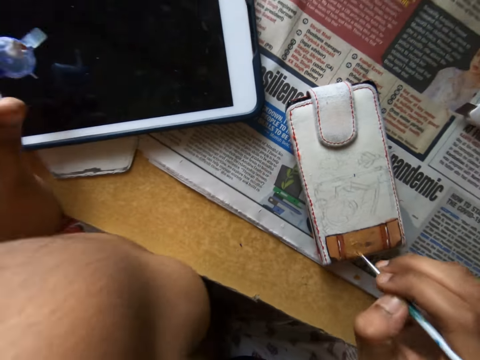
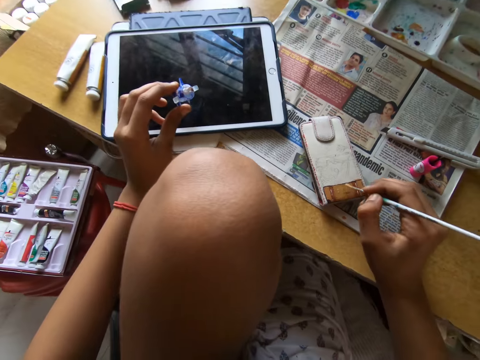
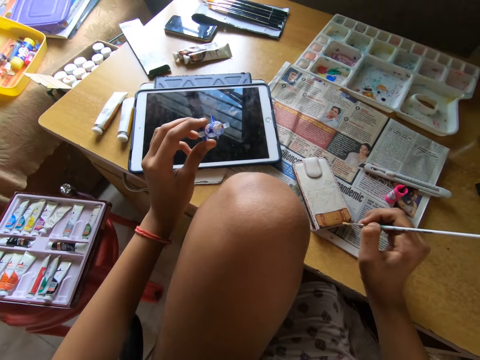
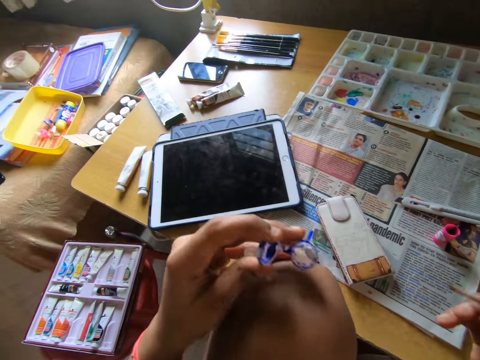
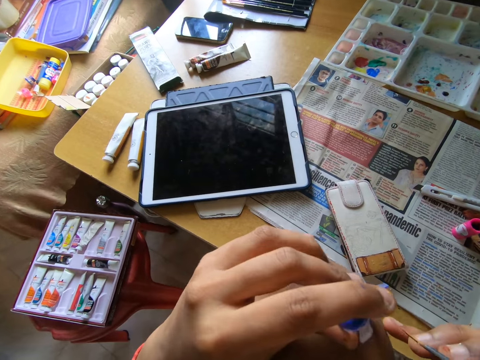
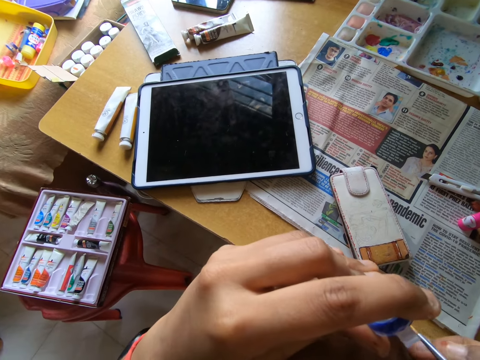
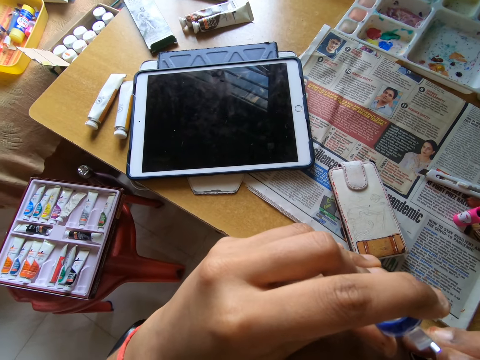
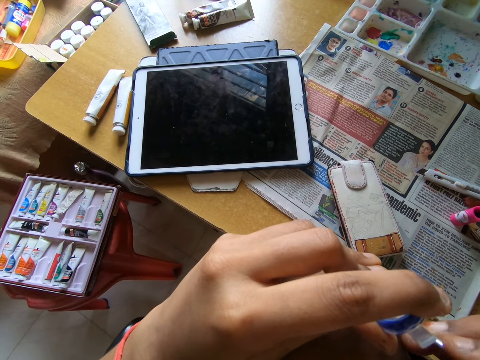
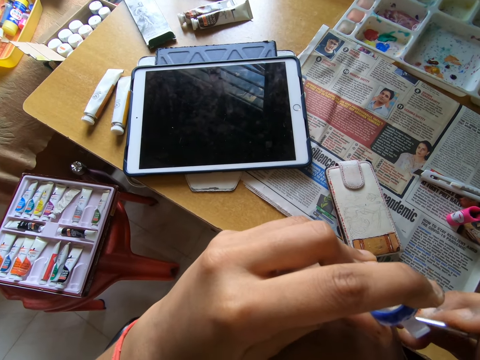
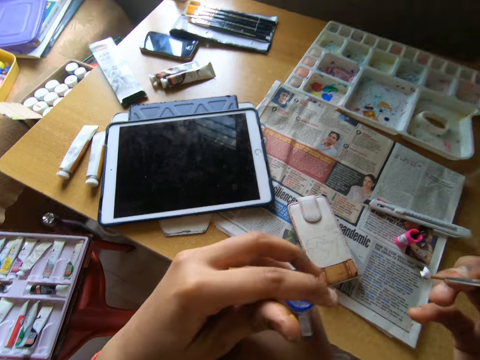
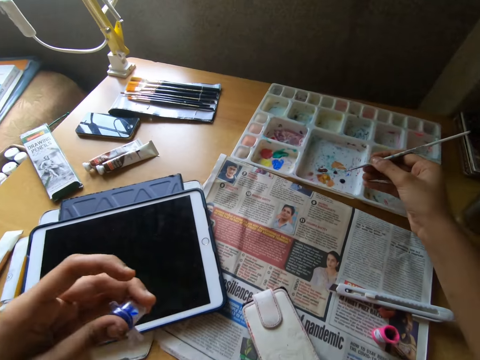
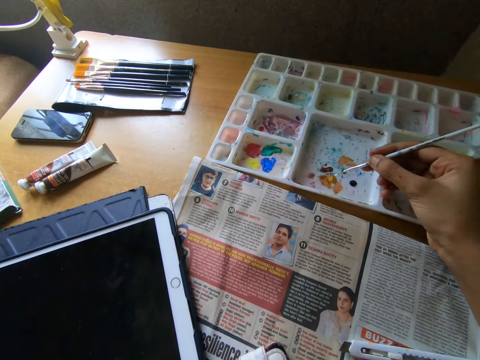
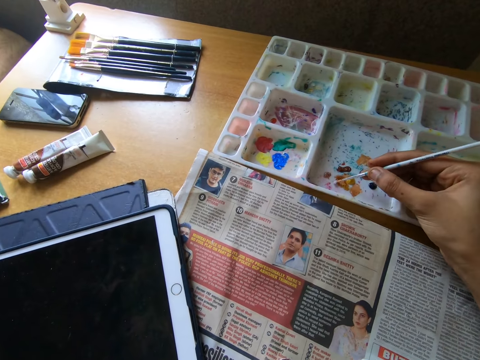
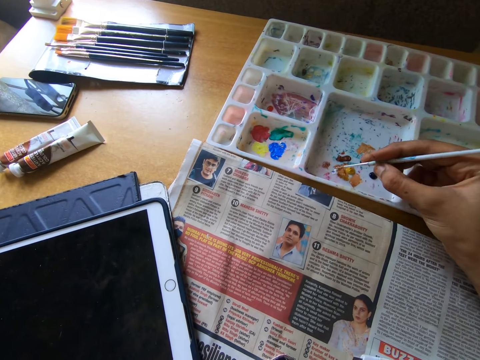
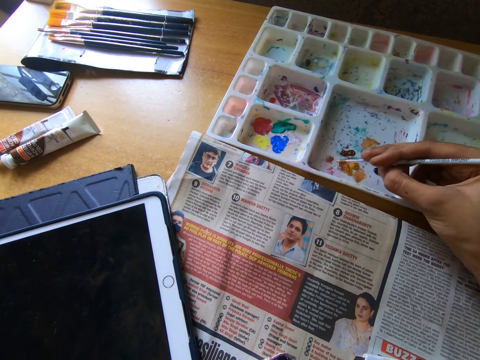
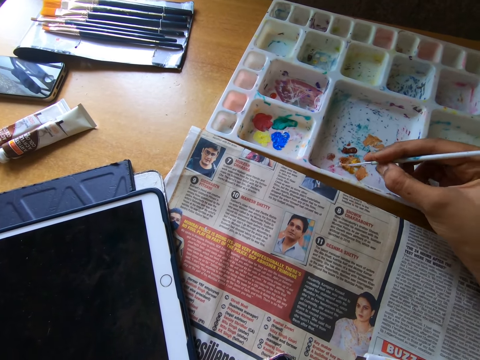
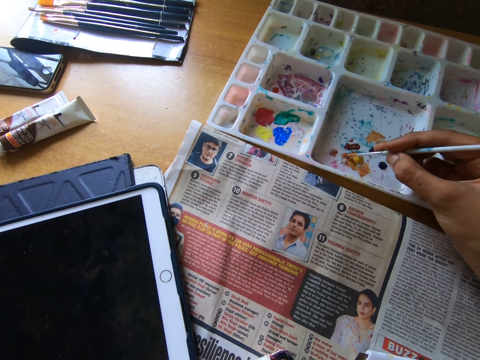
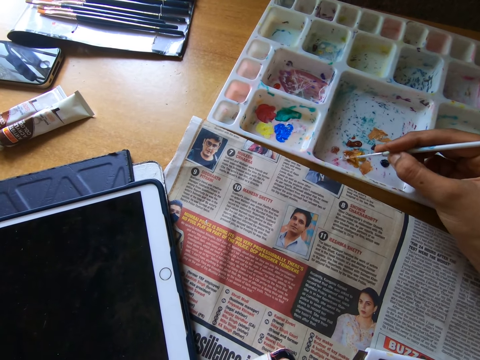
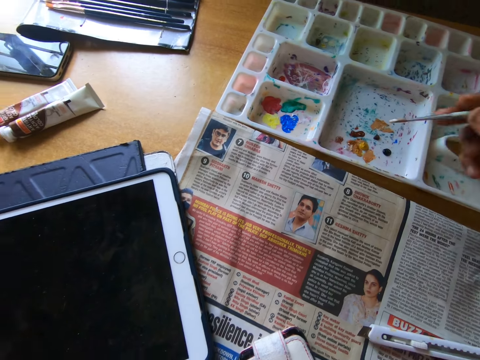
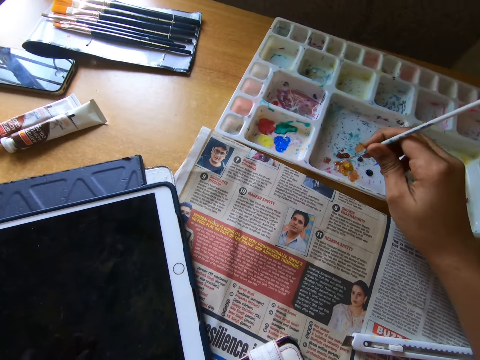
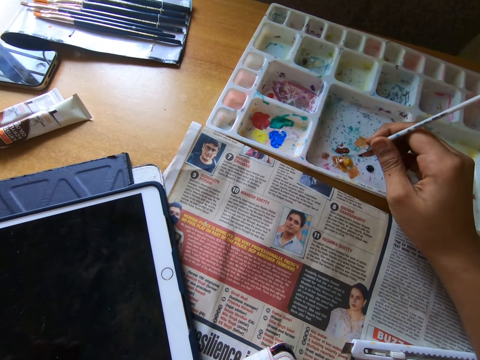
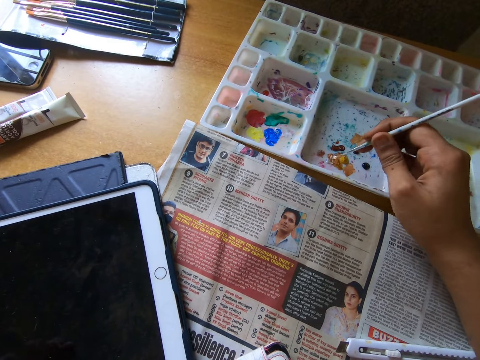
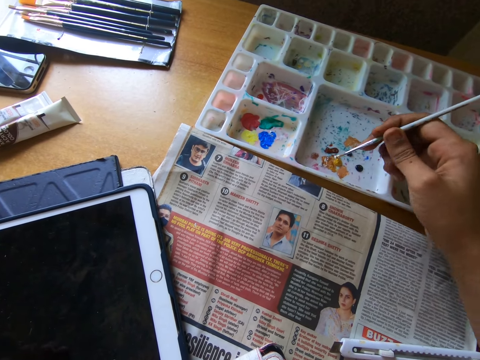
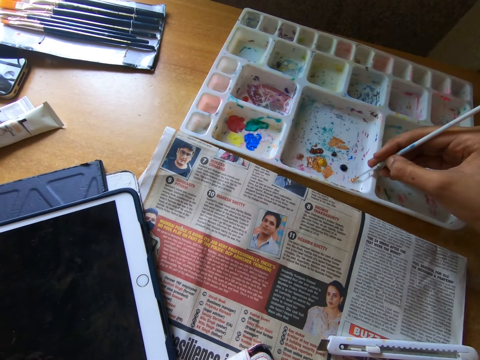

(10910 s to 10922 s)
The camera wearer looks around a room. She scoops paint from a paint bottle with a paintbrush. She puts the paintbrush in the cover with her right hand. She smears paint on a paint palette. She takes paint from the paint palette with the paintbrush in her right hand.

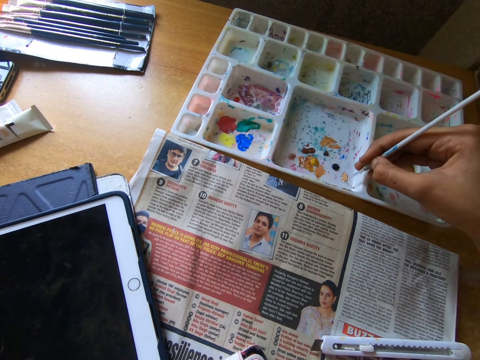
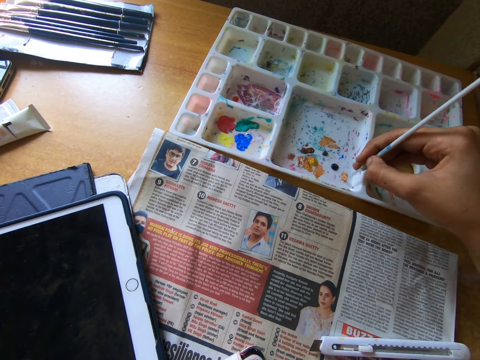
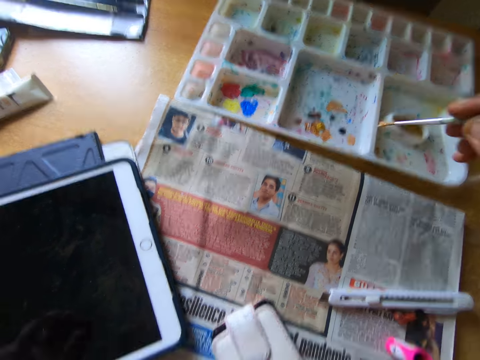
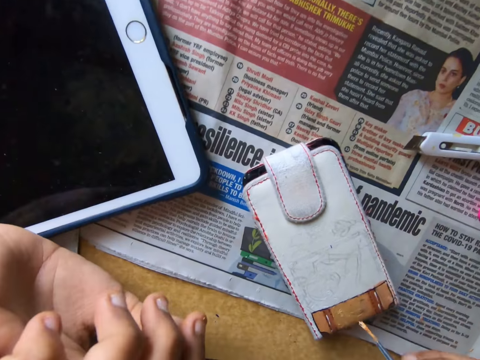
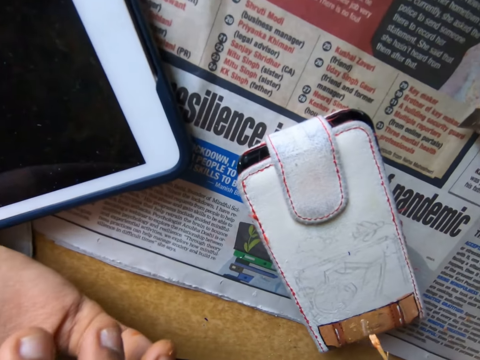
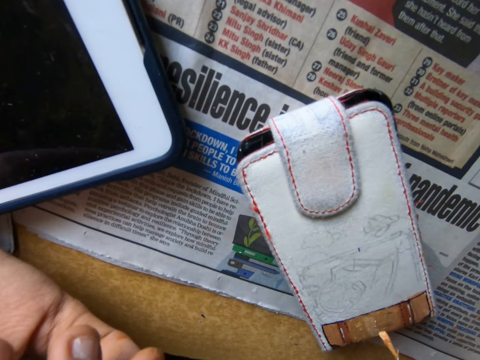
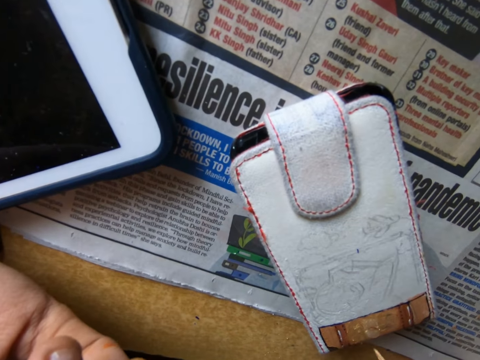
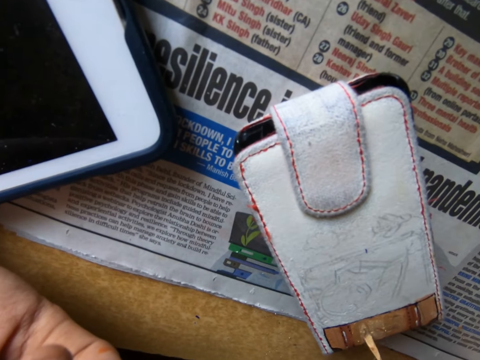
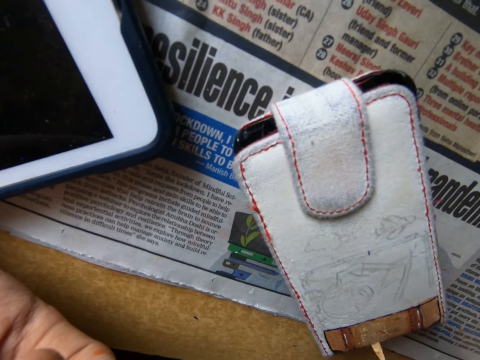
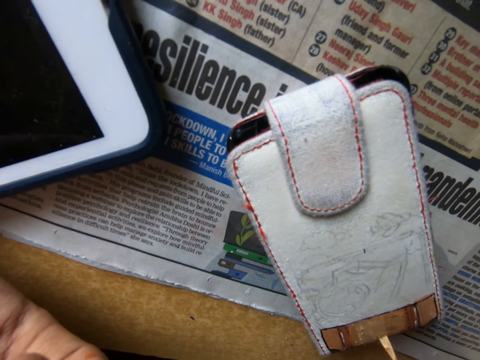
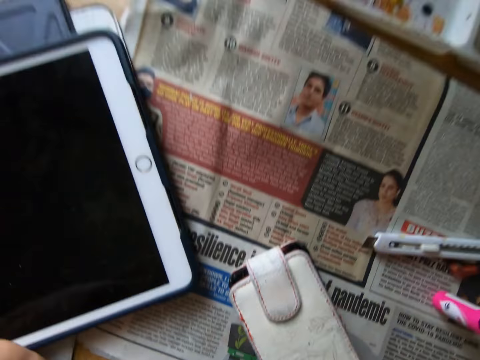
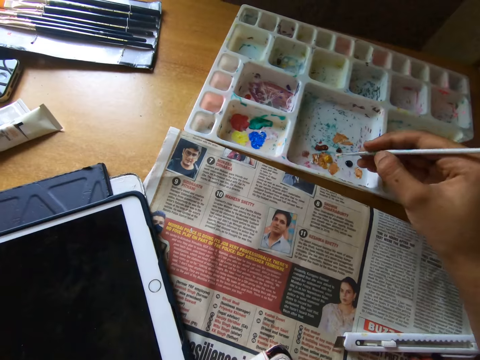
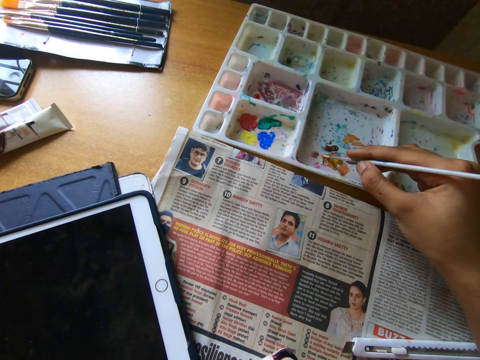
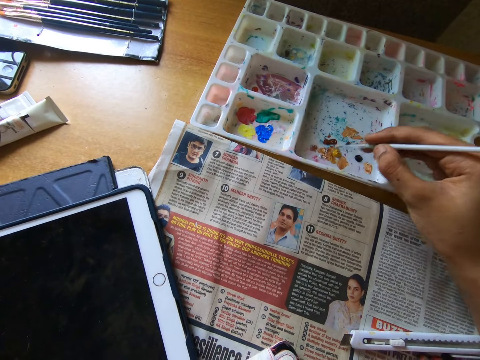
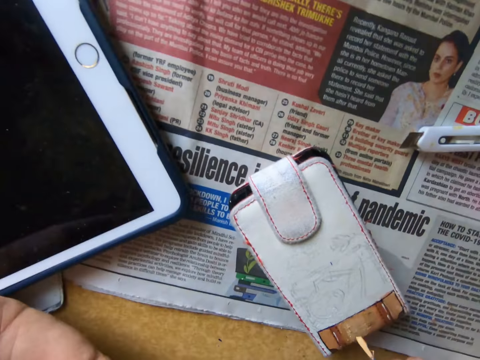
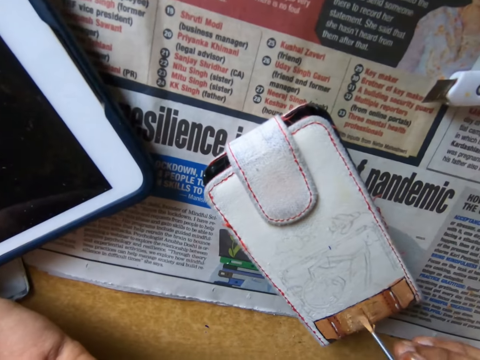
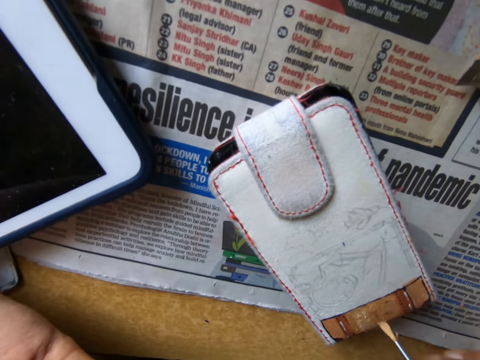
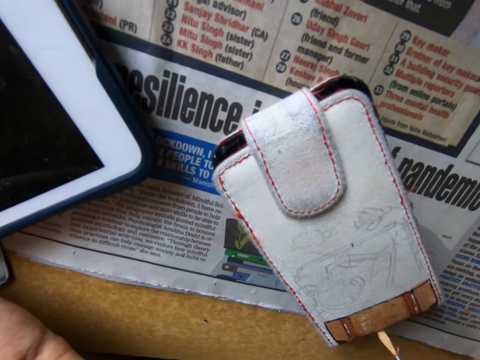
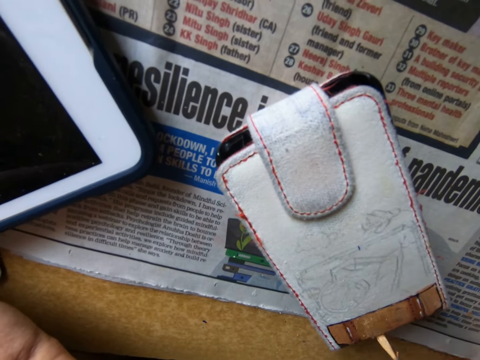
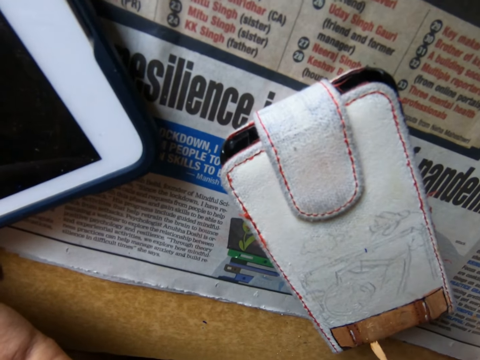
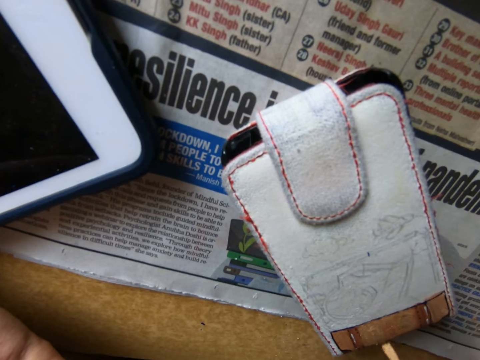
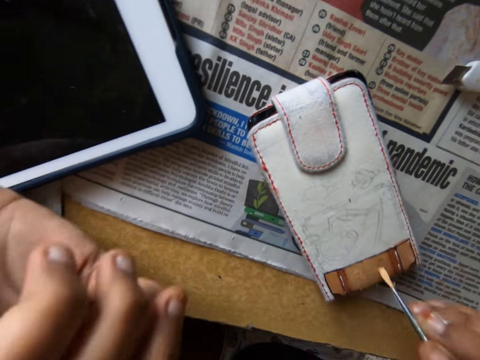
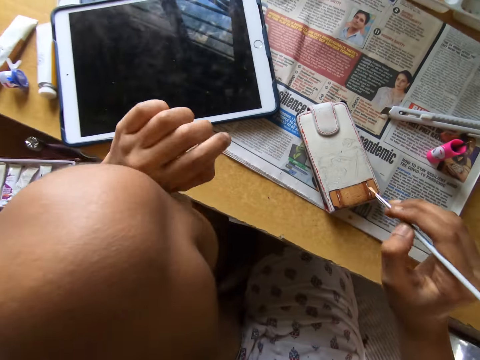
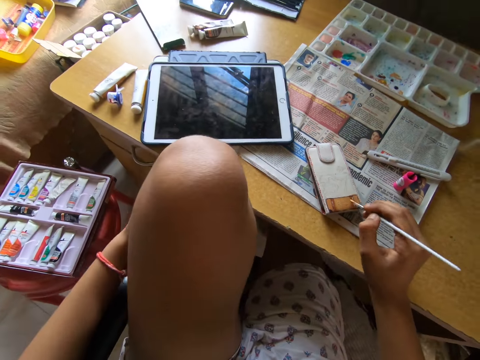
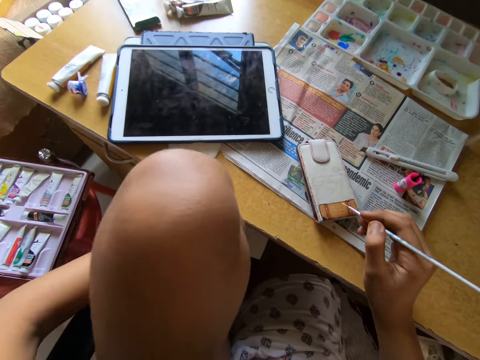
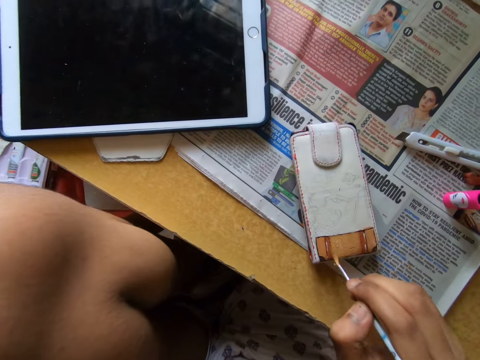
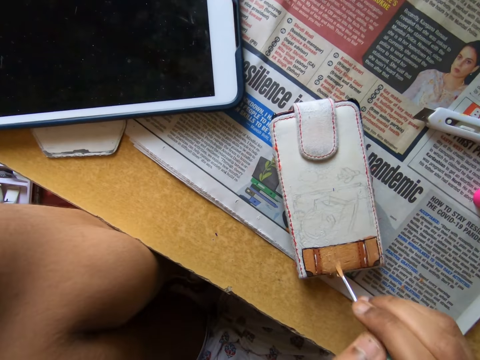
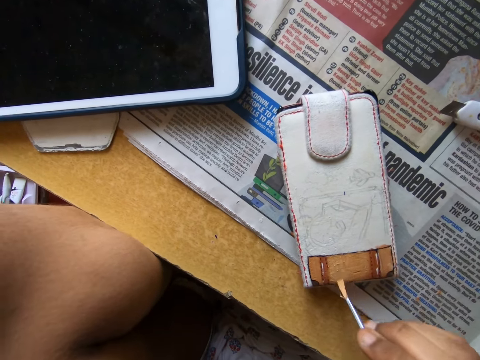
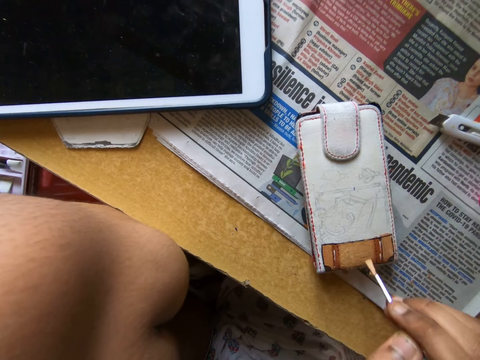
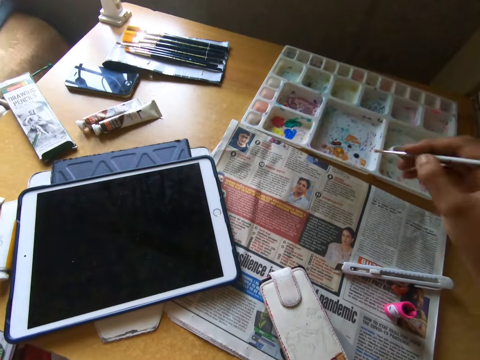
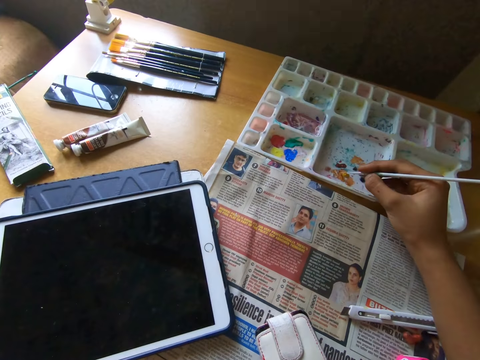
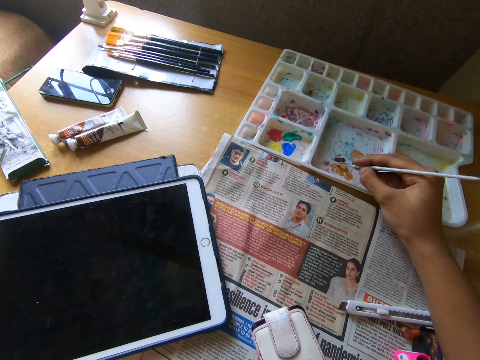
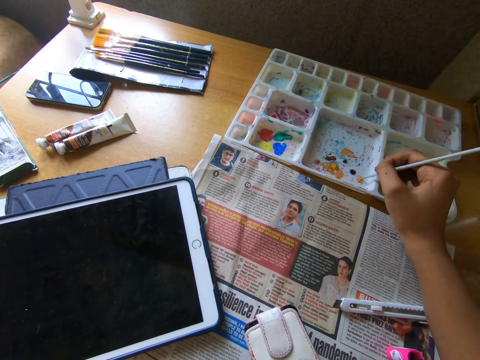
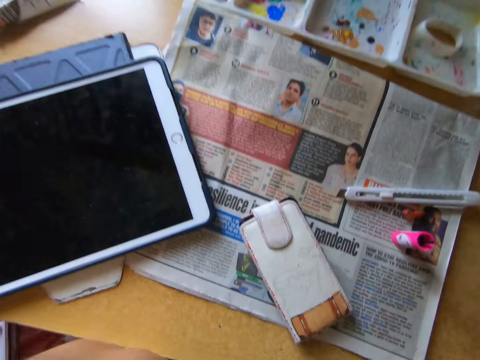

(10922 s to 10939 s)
The camera wearer paints a pouch on the table with the paintbrush in her right hand. She takes paint from the paint palette with the paintbrush in her right hand. She paints the pouch on the table with the paintbrush in her right hand. She takes paint from the paint palette with the paintbrush in her right hand.
